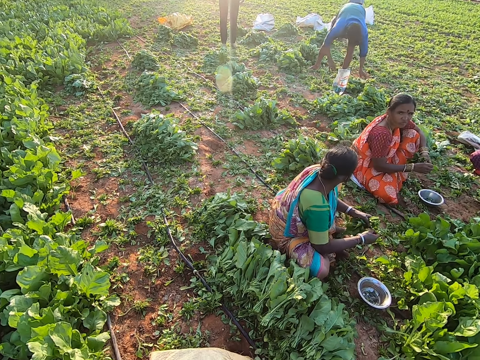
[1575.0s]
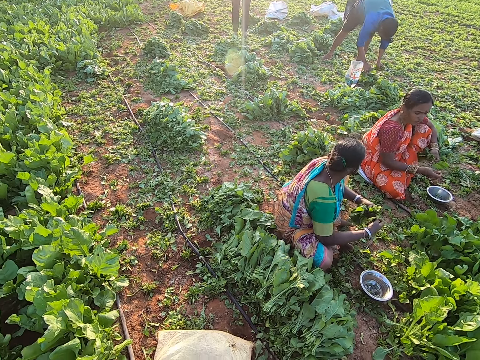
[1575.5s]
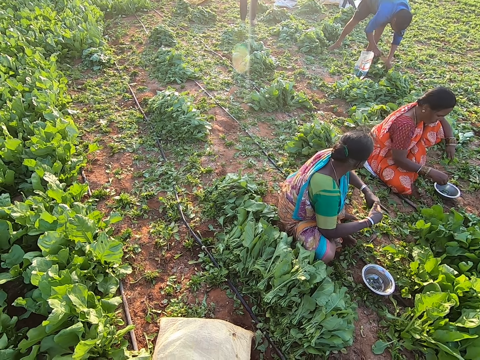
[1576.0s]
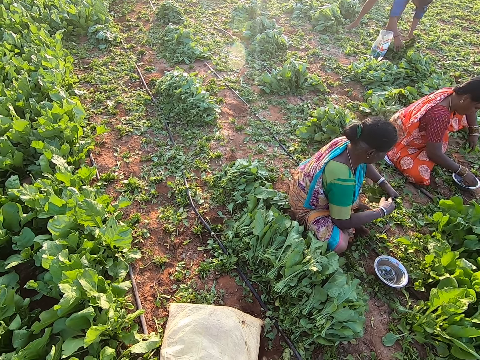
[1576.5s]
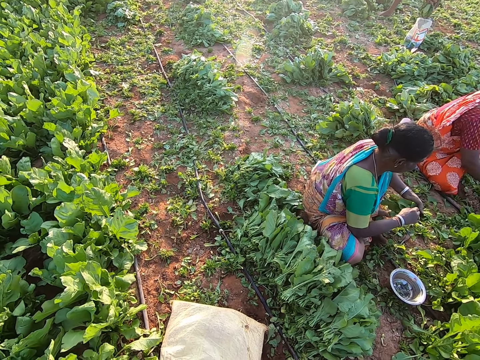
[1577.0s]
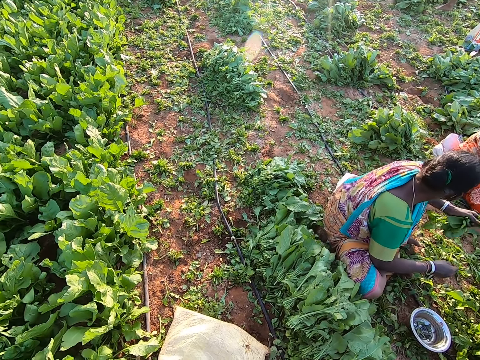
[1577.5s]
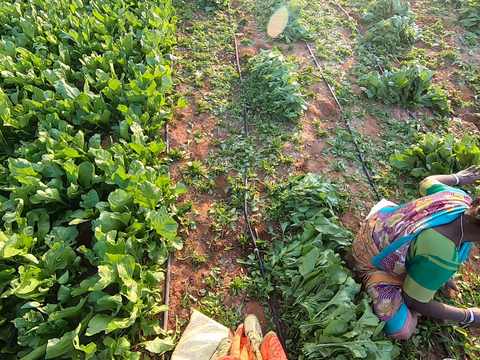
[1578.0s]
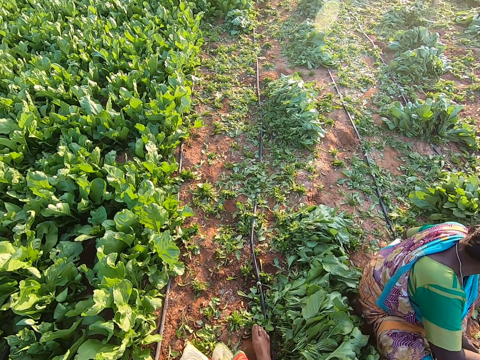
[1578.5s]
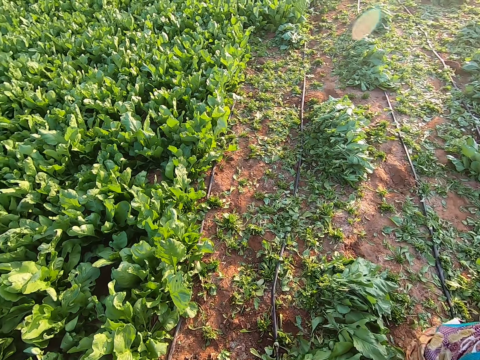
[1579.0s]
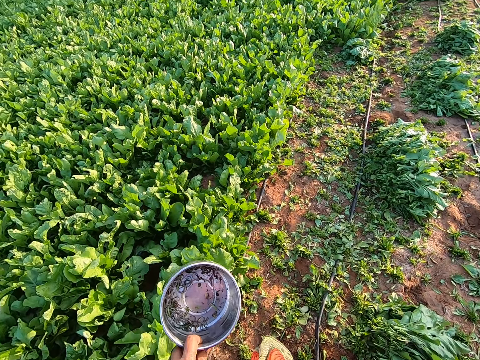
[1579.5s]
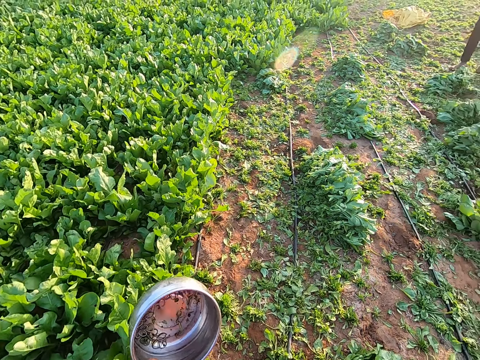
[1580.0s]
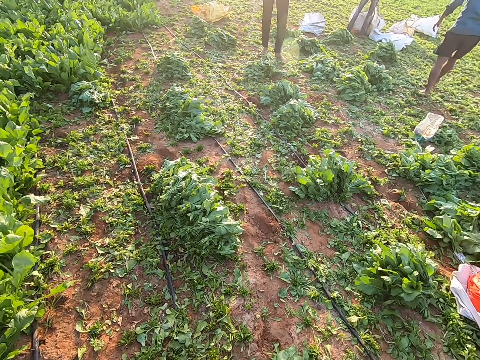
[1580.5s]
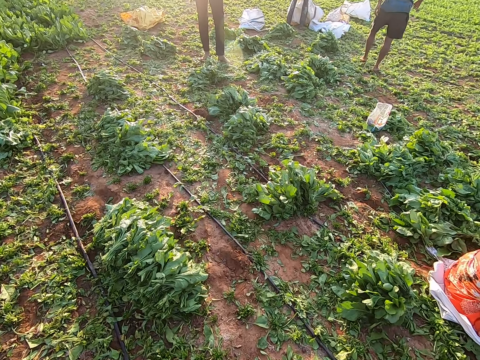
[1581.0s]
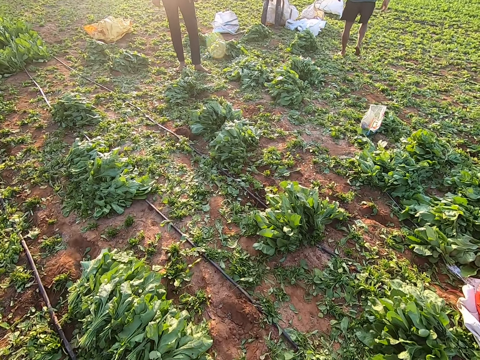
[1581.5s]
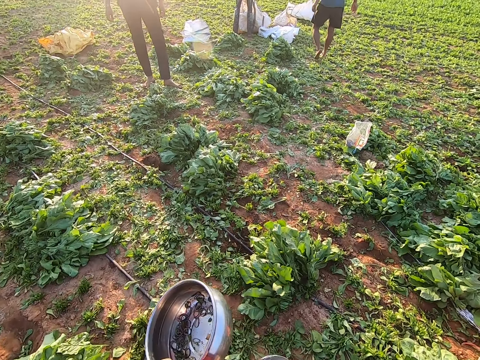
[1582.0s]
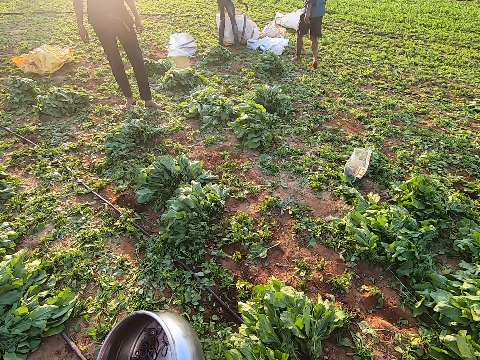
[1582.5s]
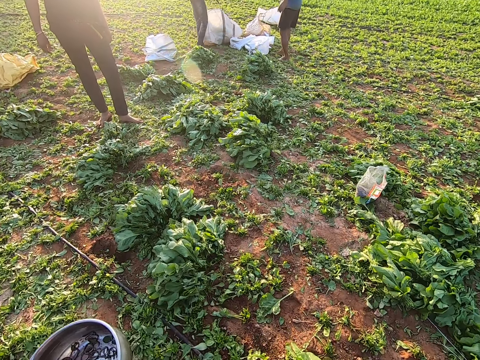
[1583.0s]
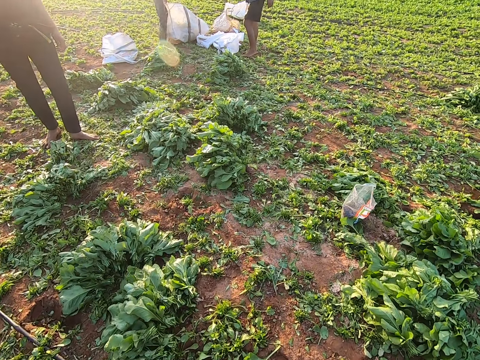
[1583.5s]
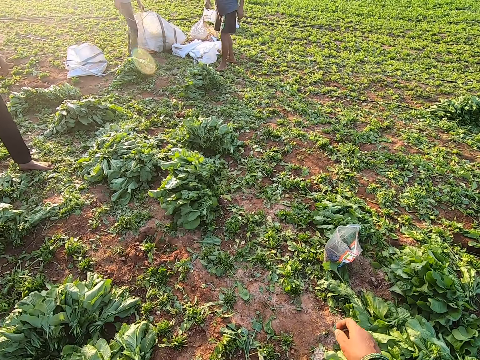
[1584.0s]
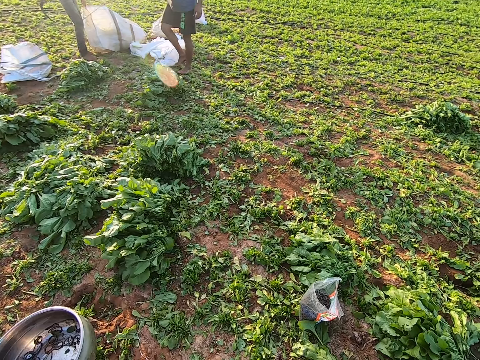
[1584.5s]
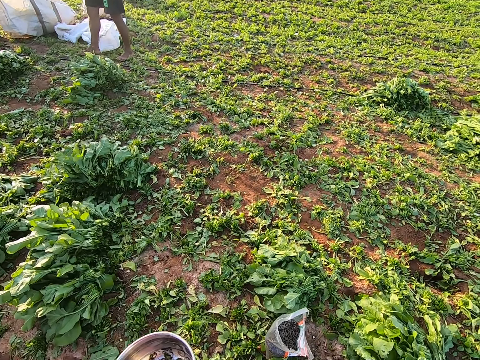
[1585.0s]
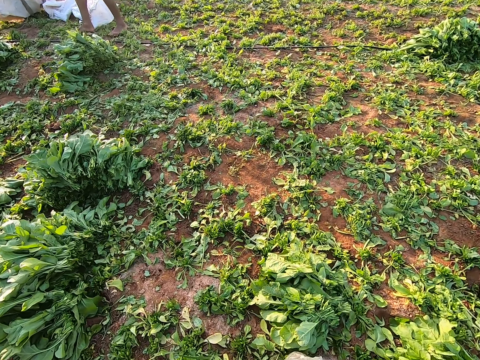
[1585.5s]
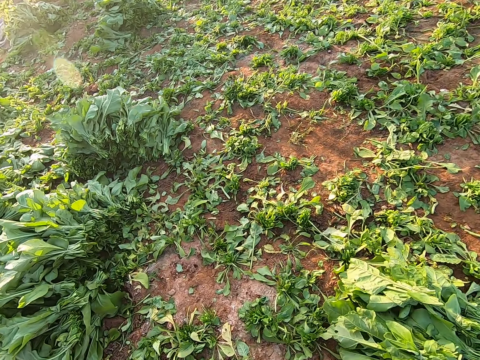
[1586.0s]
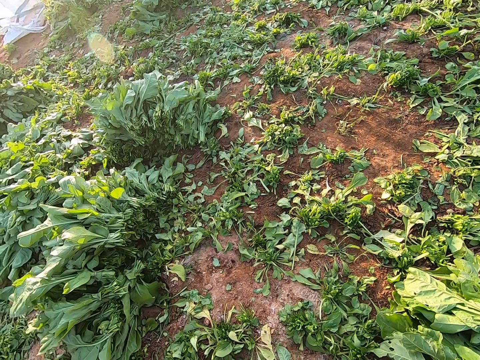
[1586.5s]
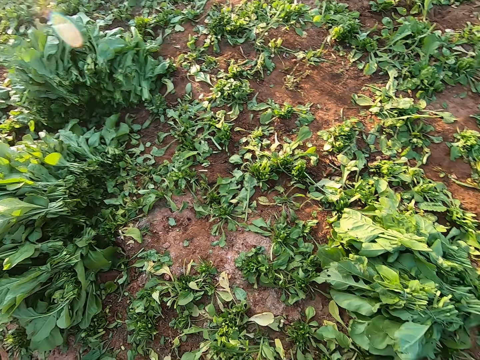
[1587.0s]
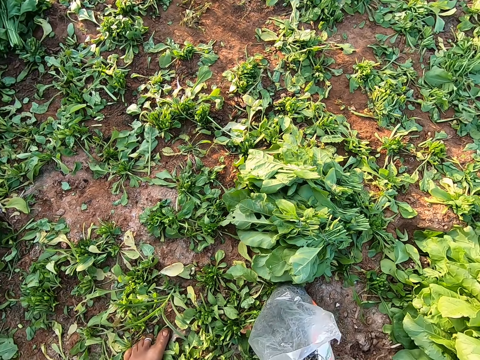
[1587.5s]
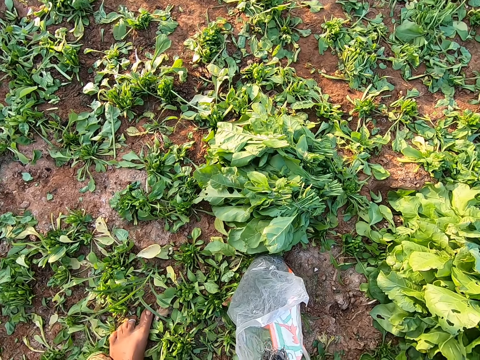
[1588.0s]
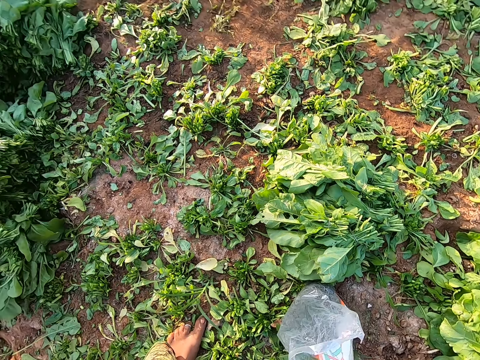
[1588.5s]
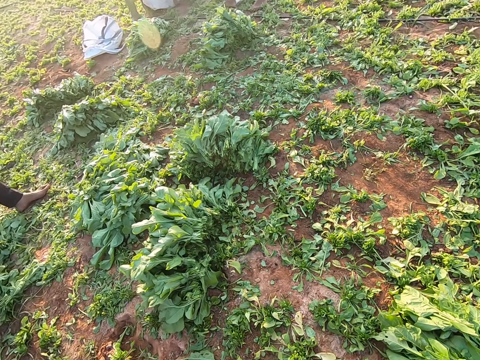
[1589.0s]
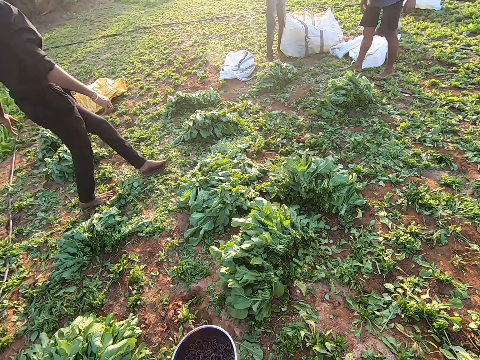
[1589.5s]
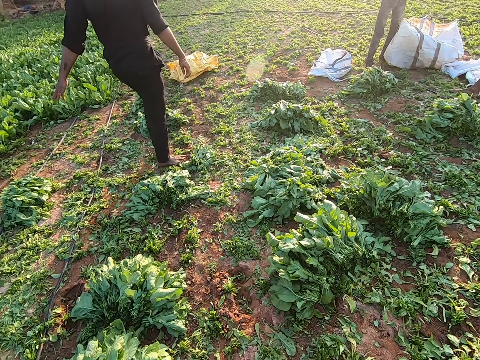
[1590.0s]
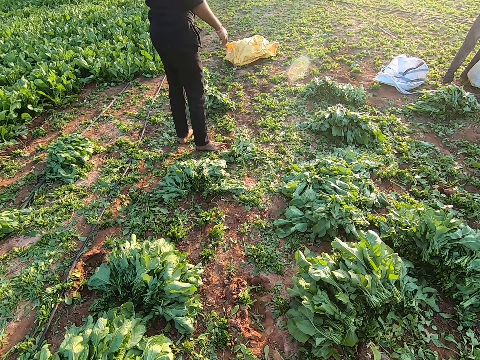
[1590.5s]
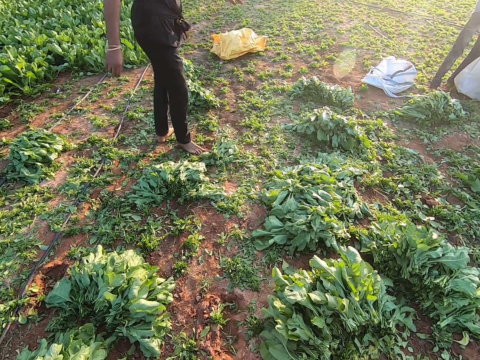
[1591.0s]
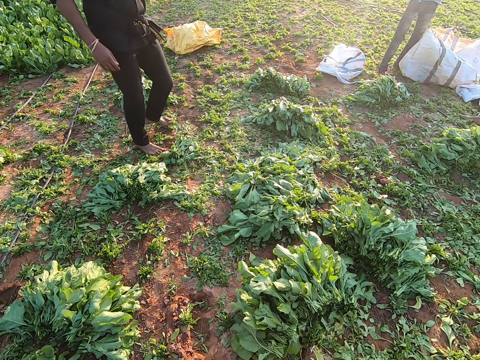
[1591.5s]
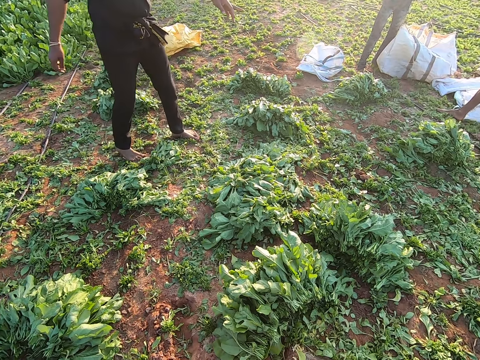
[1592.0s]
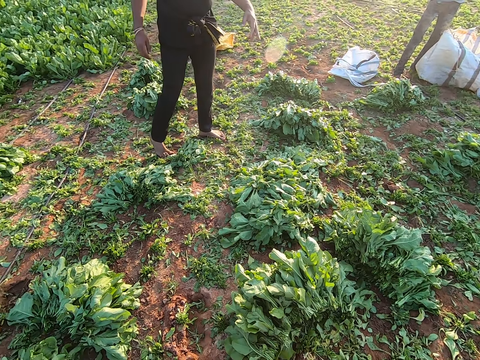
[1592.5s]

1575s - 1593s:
The woman bonds the spinach in her left hand with the rubber band. She drops the spinach leaves in her right hand on the ground. The camera wearer walks through the field. They look at the sack. They look around. They converse with a man.

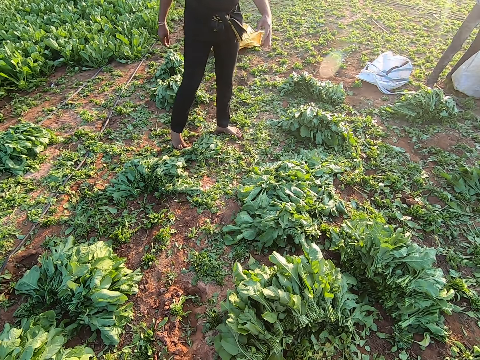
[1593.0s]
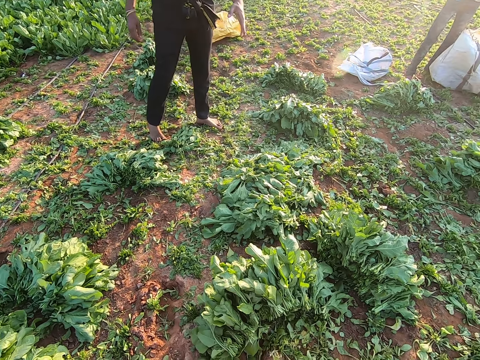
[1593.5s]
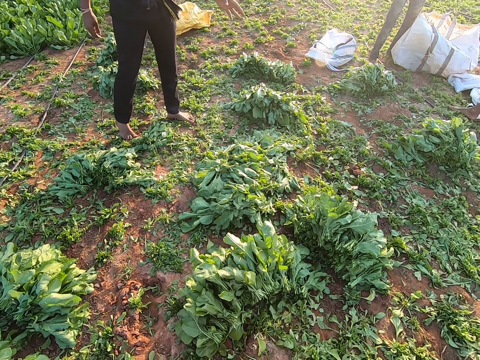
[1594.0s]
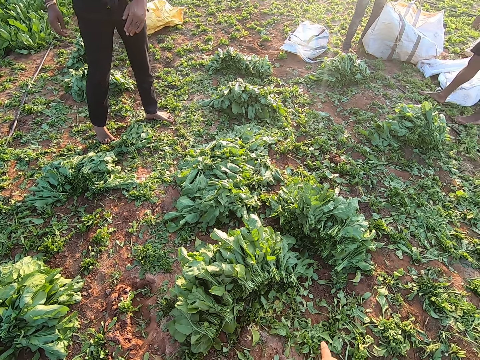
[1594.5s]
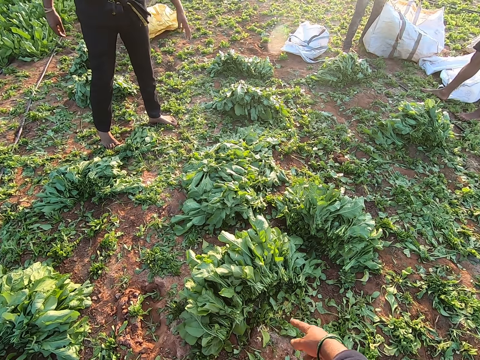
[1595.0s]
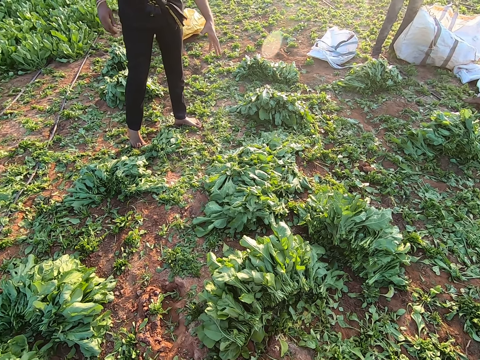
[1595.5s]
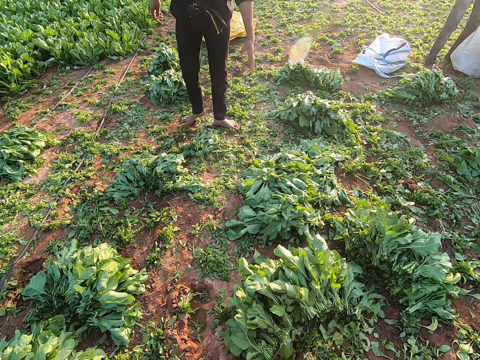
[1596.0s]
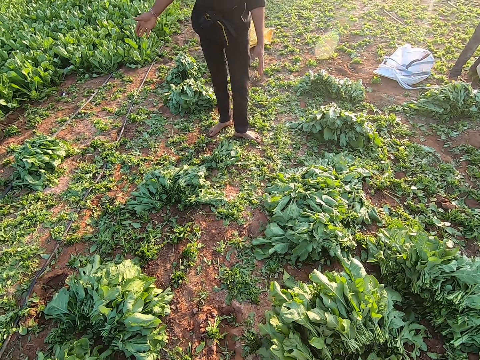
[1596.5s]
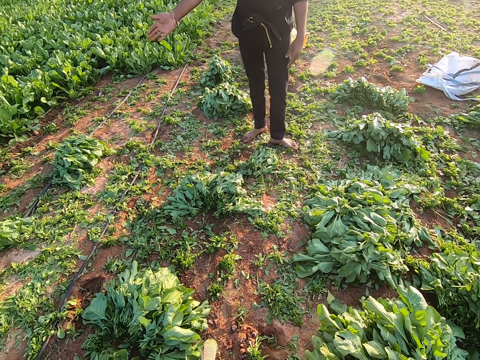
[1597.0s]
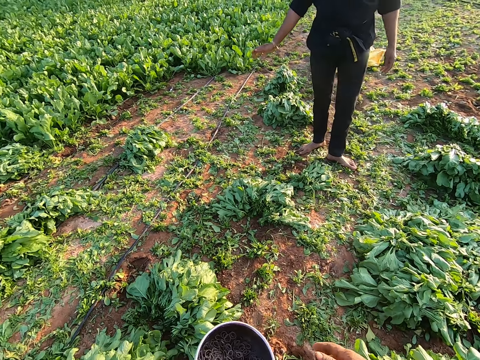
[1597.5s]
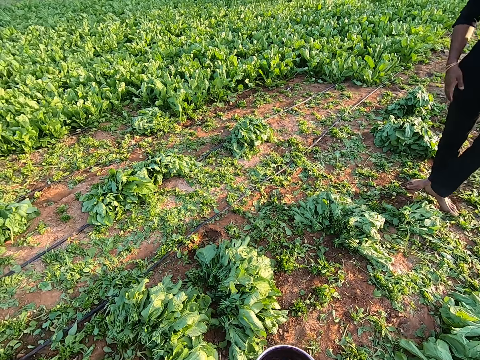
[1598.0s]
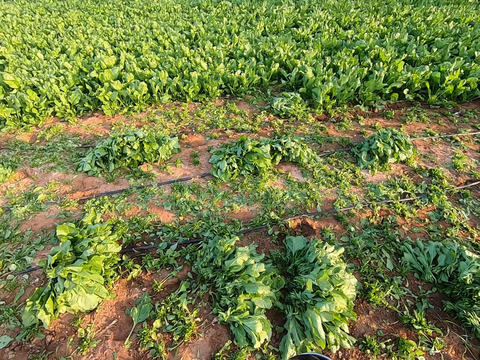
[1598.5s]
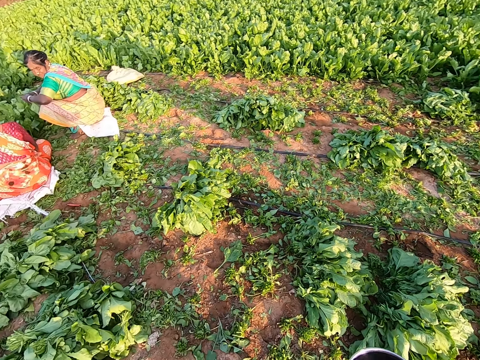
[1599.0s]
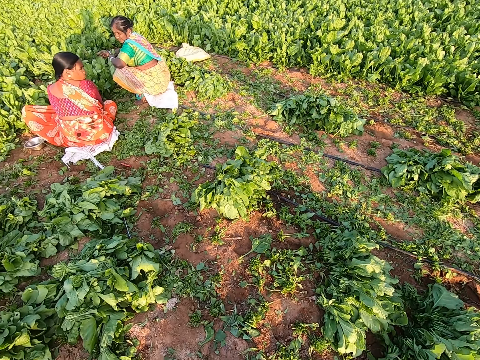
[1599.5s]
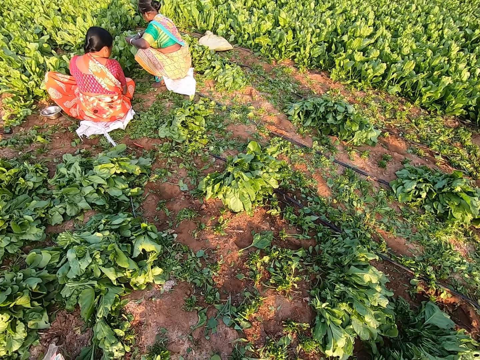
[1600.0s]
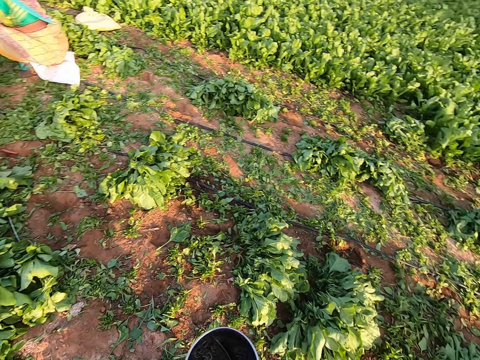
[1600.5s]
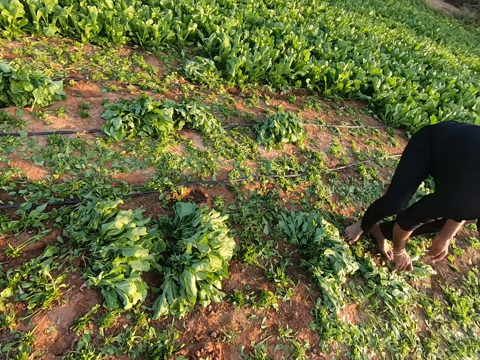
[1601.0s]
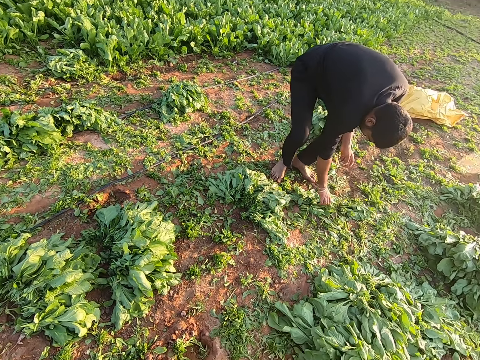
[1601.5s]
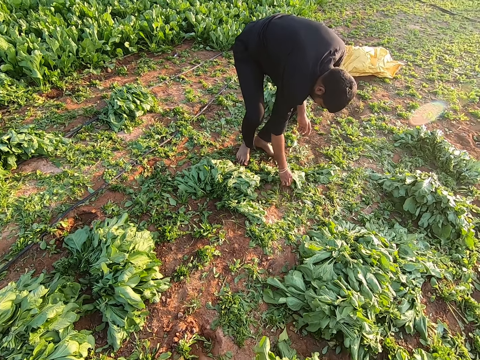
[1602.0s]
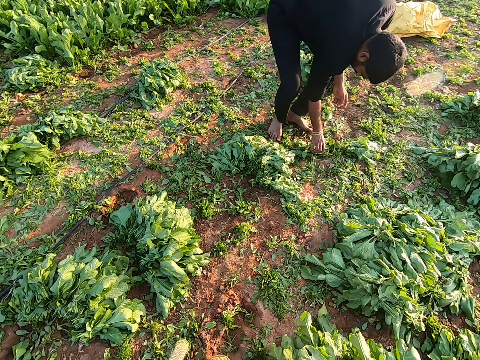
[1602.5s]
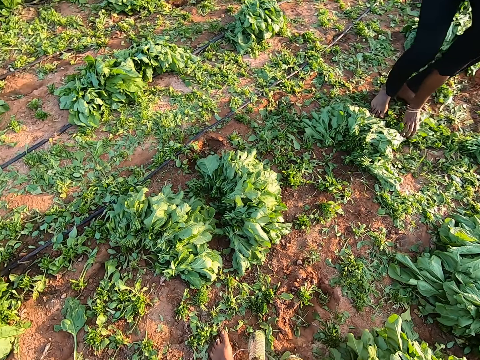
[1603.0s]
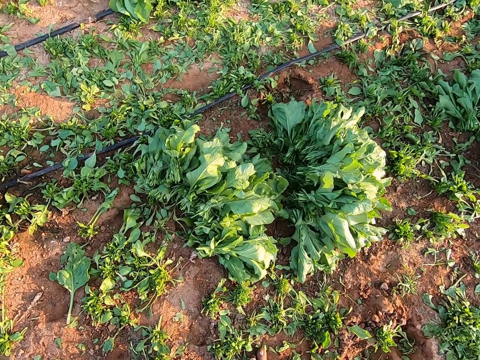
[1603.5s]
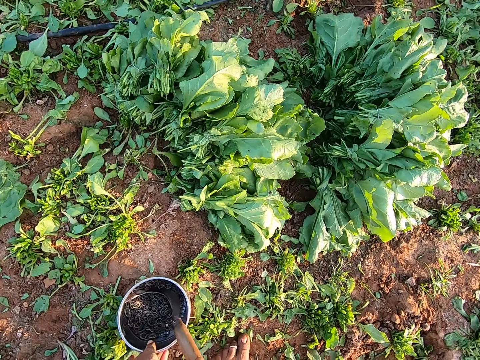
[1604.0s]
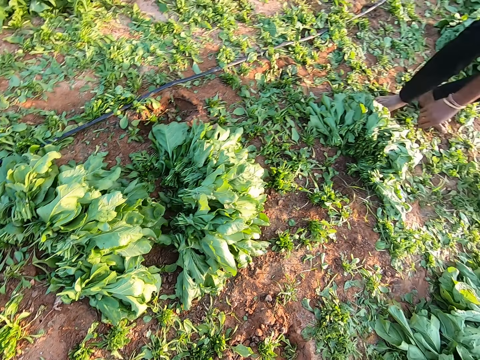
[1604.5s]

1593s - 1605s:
The camera wearer looks around. A man packs some spinach leaves from the ground. He drops the spinach leaves in his right hand on the ground. He packs some spinach leaves from the ground with his right hand. He drops the spinach leaves in his right hand on the ground. He packs some spinach leaves from the ground with his right hand. The camera wearer drops the plate in his left hand on the ground.
